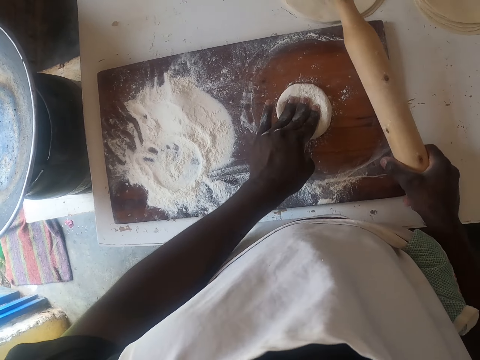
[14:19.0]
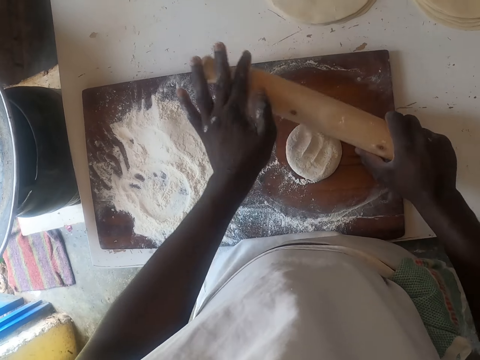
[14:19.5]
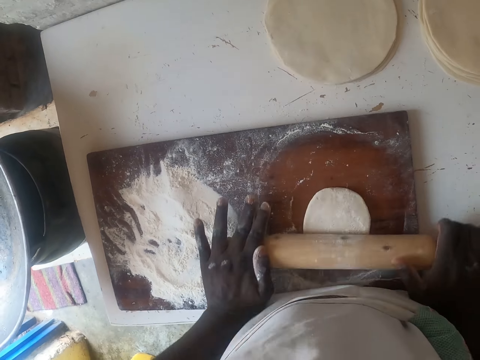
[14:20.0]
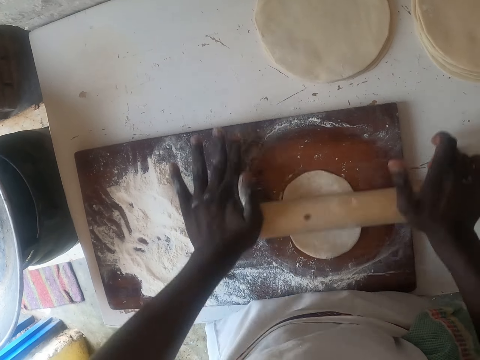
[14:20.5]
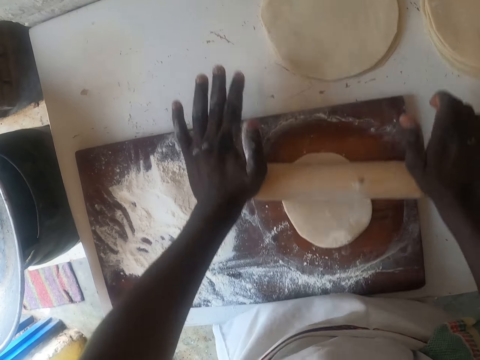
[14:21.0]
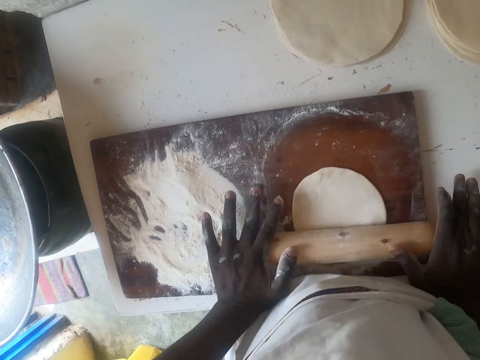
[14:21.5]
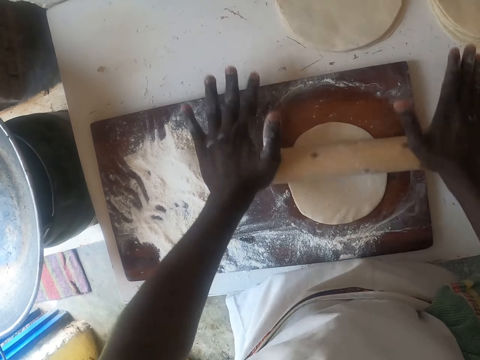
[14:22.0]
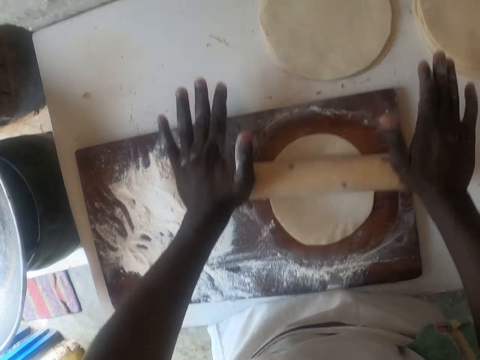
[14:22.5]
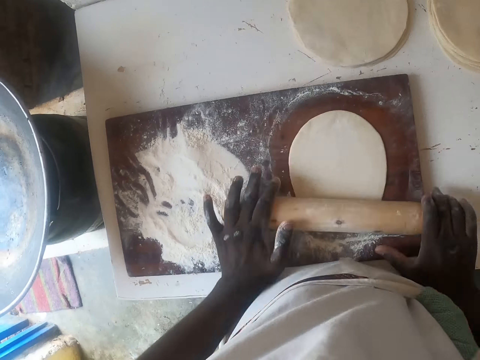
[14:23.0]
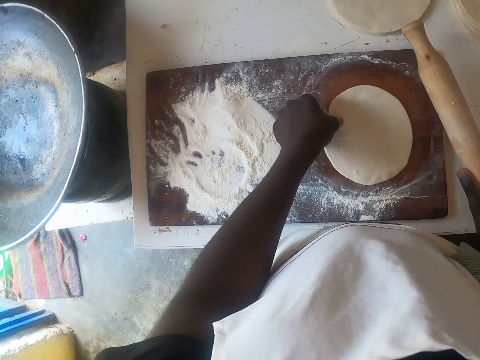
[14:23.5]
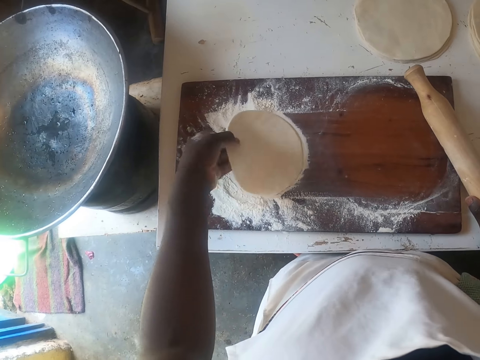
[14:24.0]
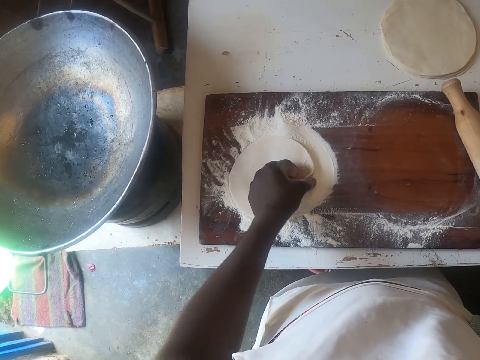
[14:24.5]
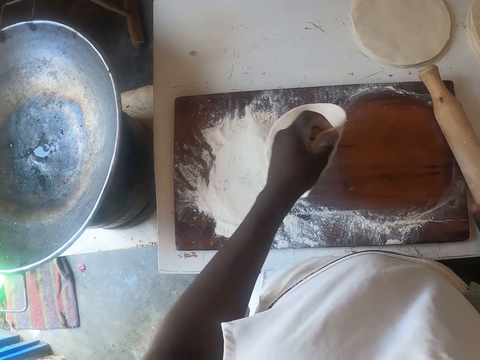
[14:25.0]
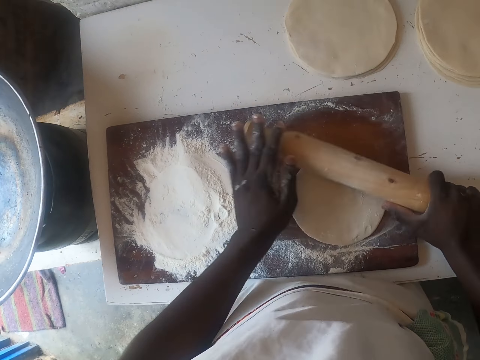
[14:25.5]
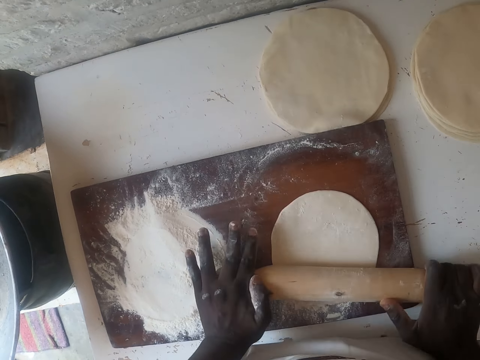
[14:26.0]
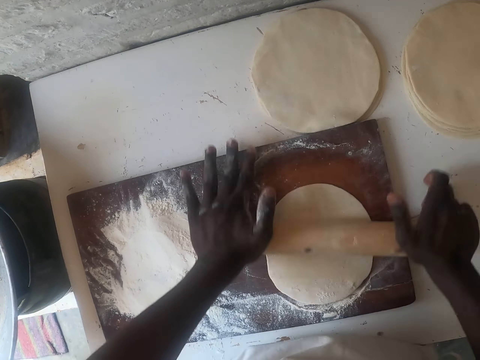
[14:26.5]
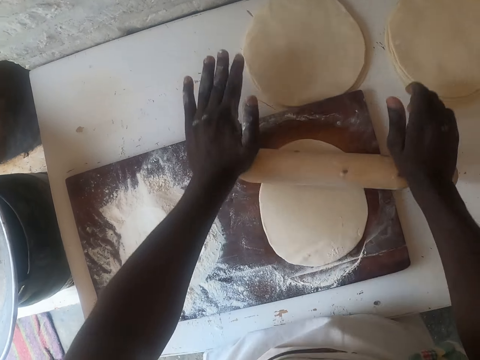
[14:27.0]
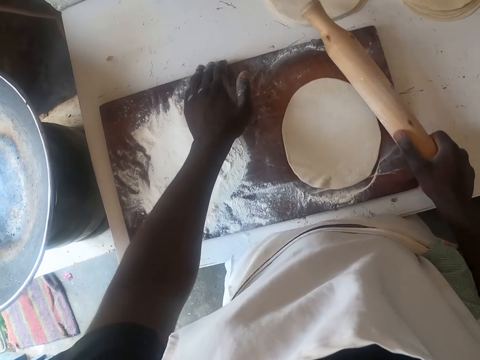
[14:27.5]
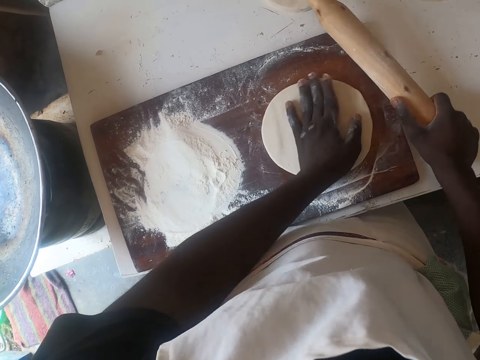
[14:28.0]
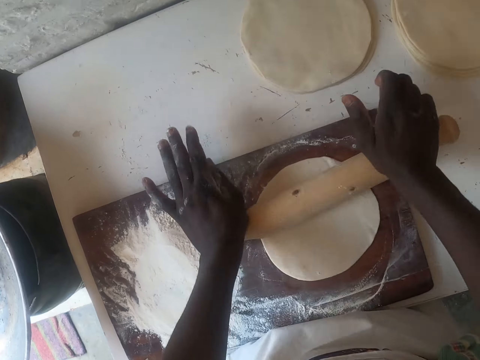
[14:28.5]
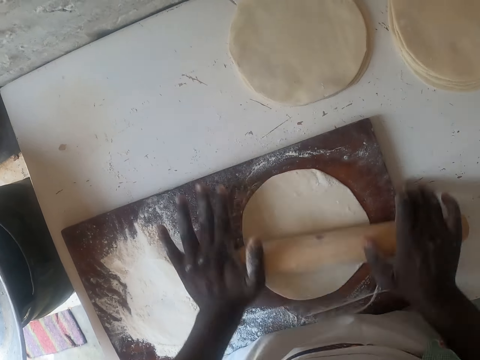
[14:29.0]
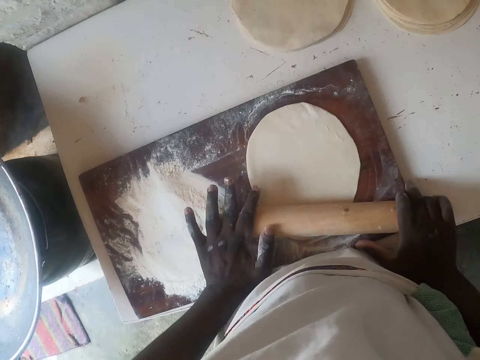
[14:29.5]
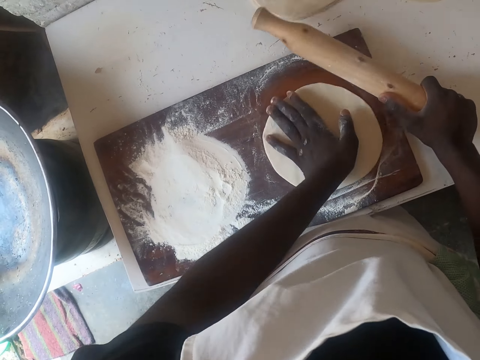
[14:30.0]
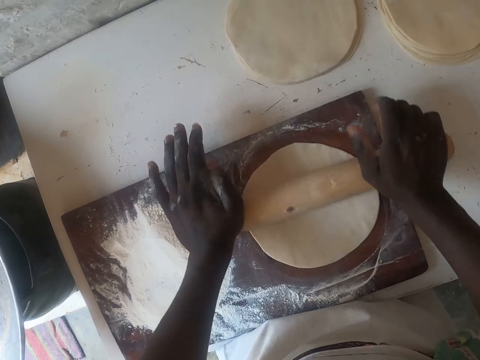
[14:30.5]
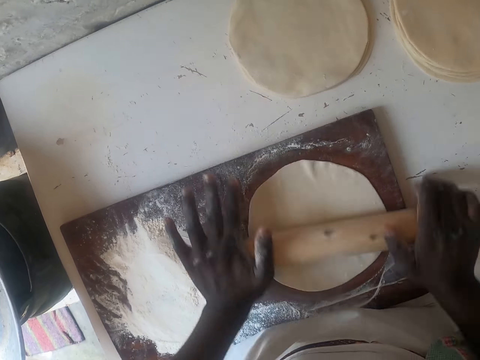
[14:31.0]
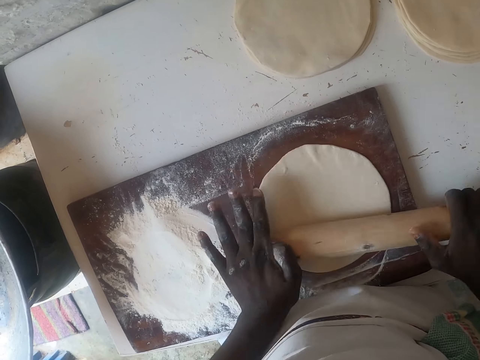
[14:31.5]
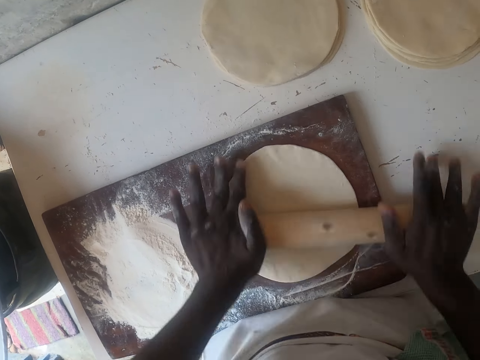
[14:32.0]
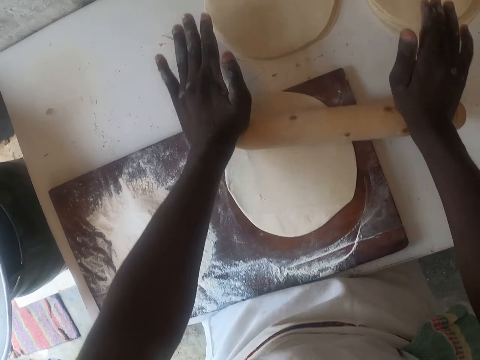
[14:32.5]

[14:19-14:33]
The camera wearer puts a dough on a dough board. They flatten the dough with a kneading stick. They move the dough. They pick the dough. They mix the dough with flour and coat the dough with flour. They drop the dough on the dough board. They flatten the dough with the kneading stick. They move the rolling board and adjust the dough board. They turn the dough and adjust the dough. They flatten the dough with the kneading stick. They turn the dough and adjust the dough. They flatten the dough with the kneading stick.

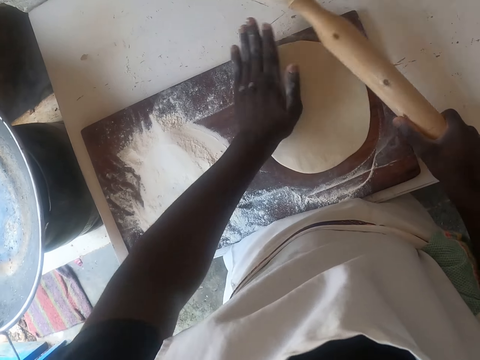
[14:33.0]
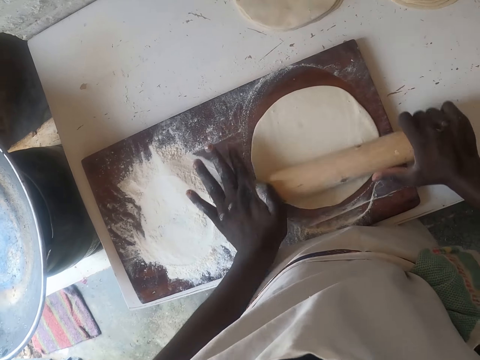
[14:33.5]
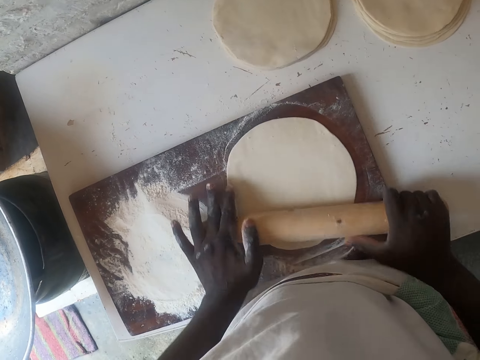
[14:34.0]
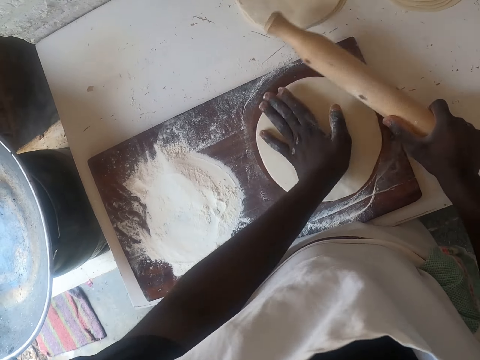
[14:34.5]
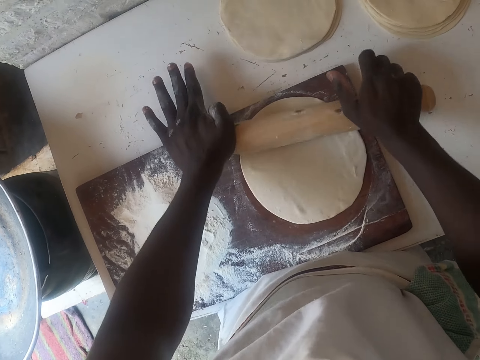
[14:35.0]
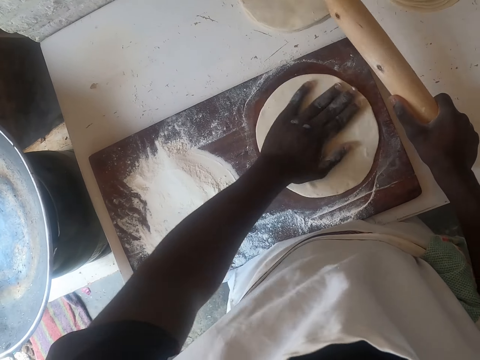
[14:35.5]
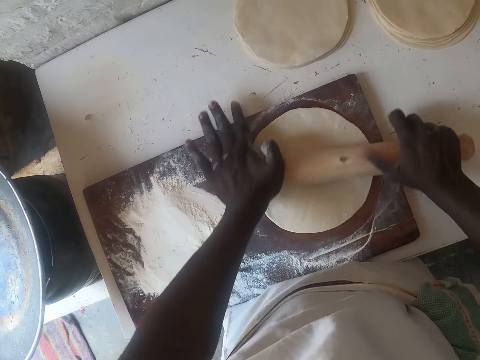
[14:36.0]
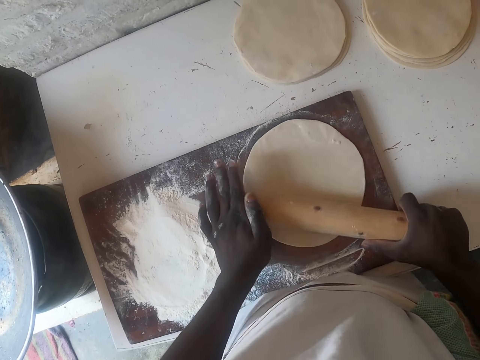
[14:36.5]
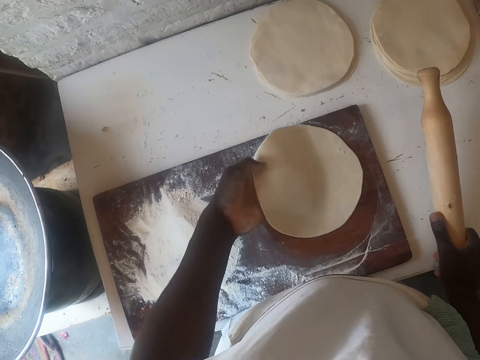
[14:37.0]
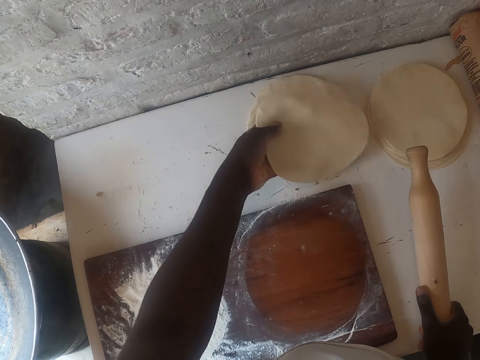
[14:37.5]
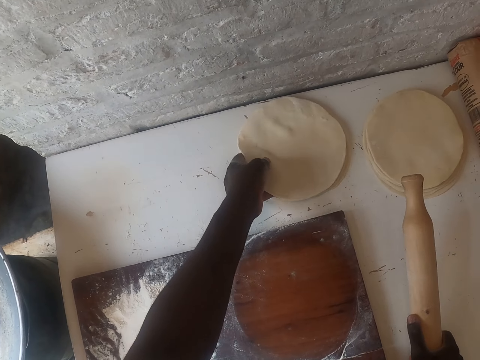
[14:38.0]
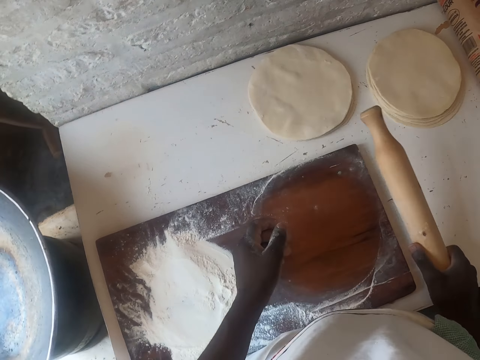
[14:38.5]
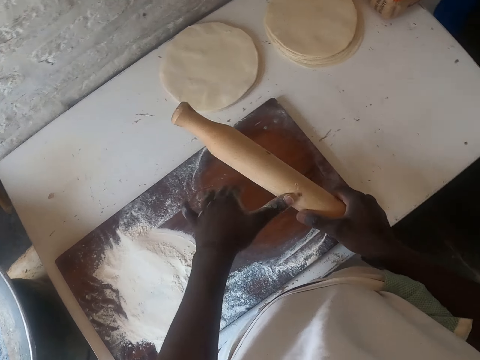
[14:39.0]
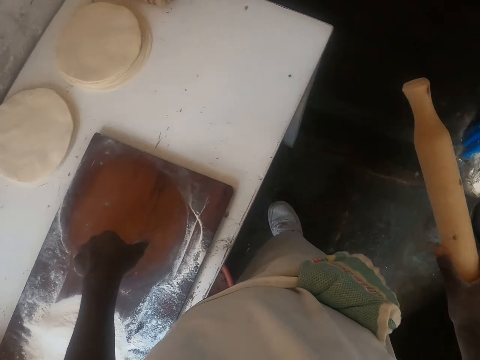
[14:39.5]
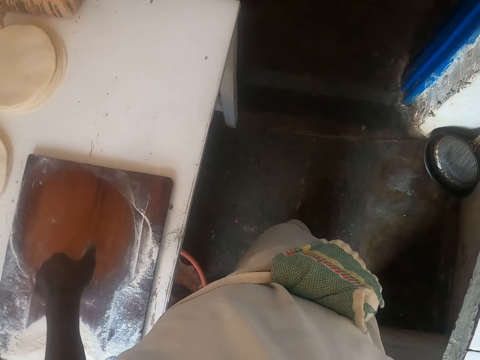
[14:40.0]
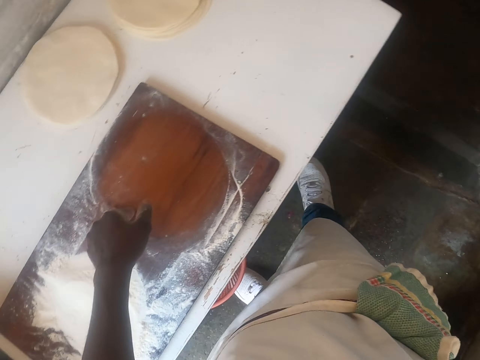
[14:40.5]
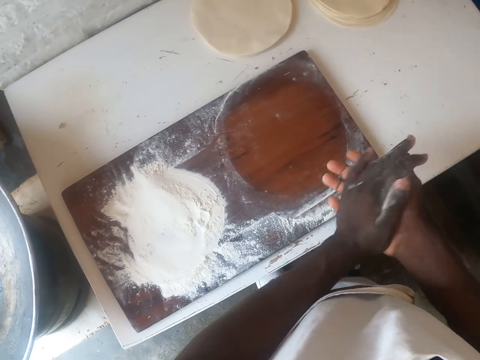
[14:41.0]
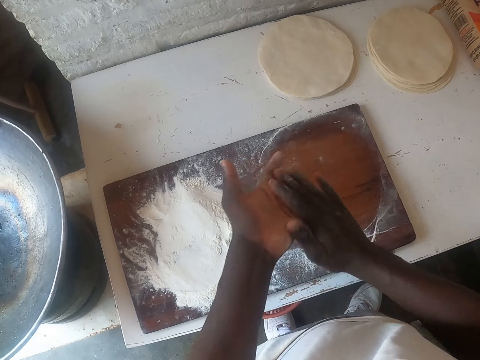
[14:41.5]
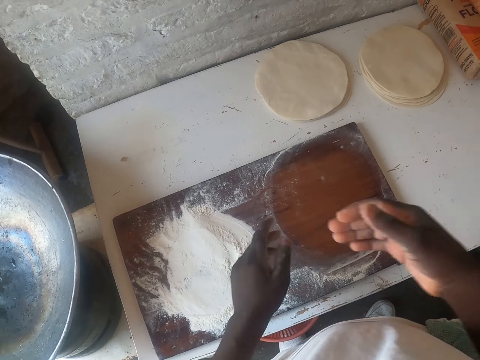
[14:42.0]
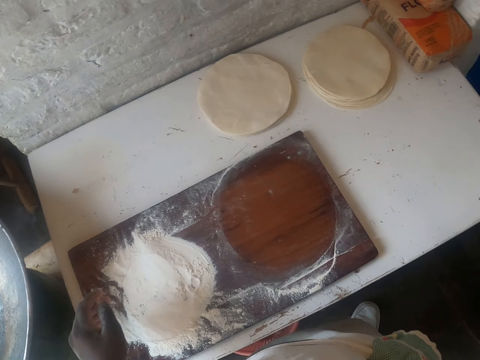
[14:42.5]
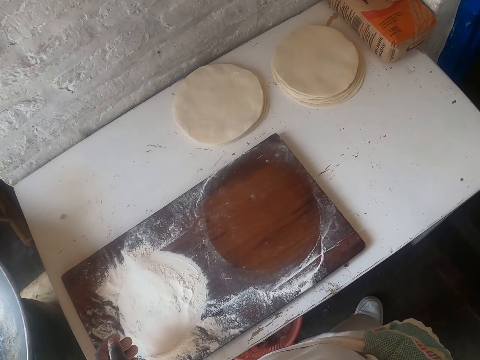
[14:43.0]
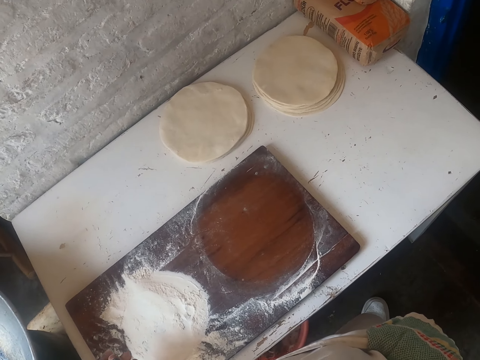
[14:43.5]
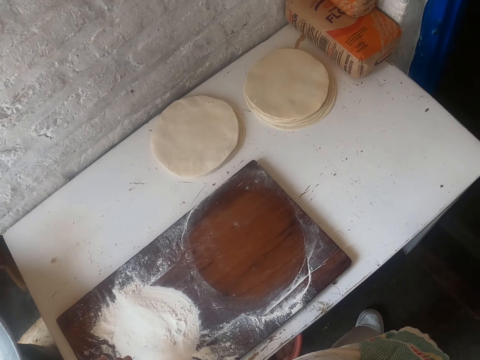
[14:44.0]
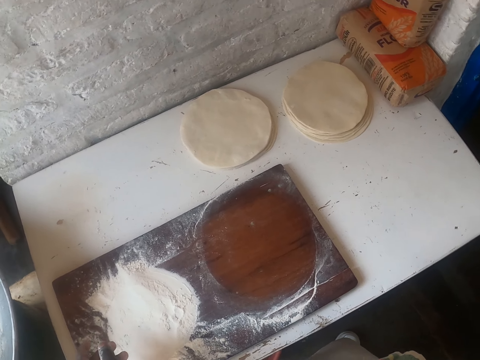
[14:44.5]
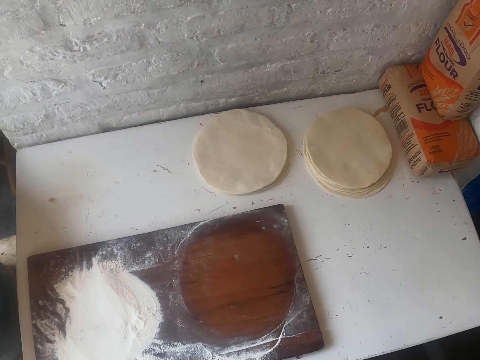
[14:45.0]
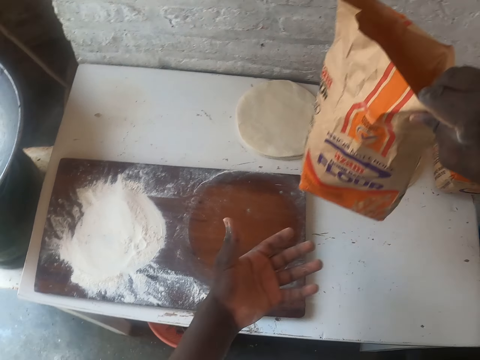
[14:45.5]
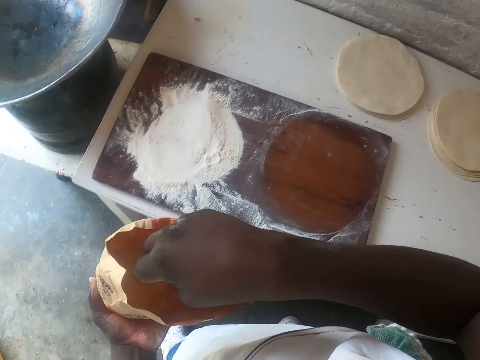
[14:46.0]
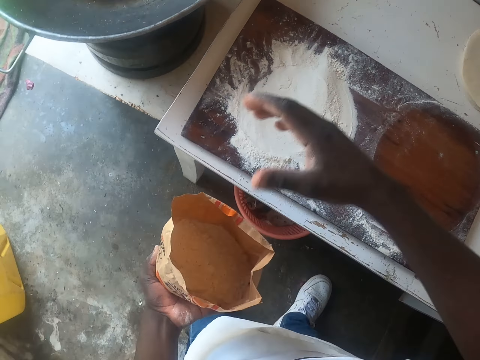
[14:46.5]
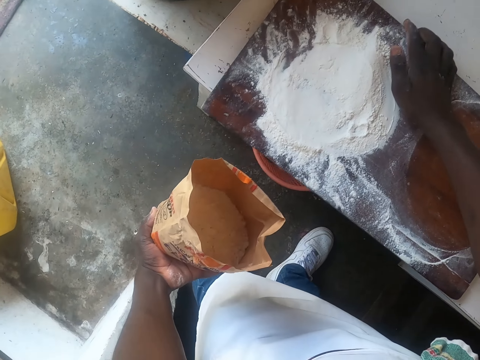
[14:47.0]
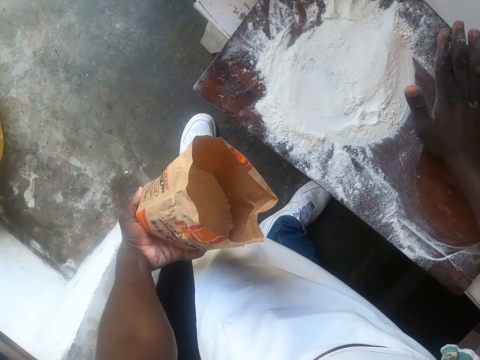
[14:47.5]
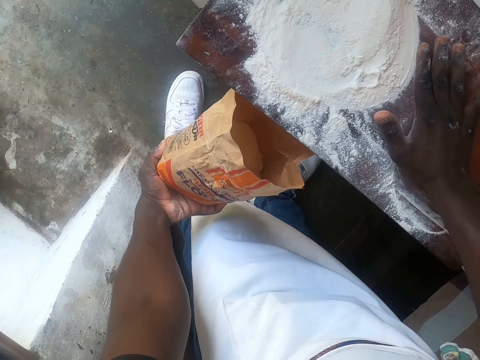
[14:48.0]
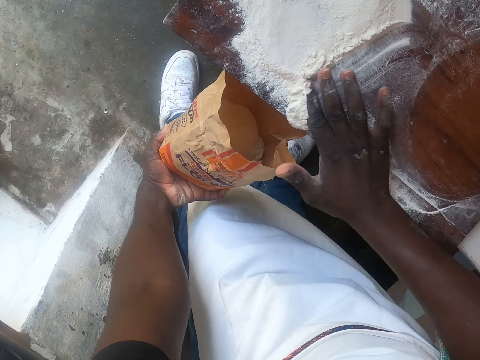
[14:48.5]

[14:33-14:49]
The camera wearer turns the dough and adjusts the dough. He flattens the dough with a kneading stick. He turns the dough and adjusts the dough. He flattens the dough with the kneading stick. He turns the dough and adjusts the dough. He flattens the dough with the kneading stick. He picks the flattened dough and puts the flattened dough on flattened doughs. He looks around. He lifts the kneading stick. He dusts his hands. He lifts his hand. He stares around. He picks a bag of flour or flour packet. He passes the flour packet to the left hand. He adjusts the flour packet. He moves the rolling board and adjusts the dough board. He puts the flour in the flour packet.
